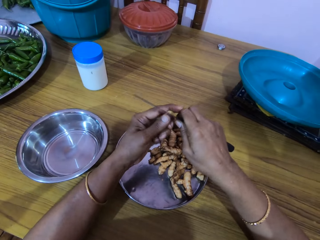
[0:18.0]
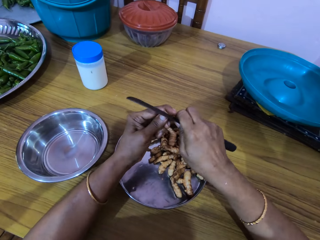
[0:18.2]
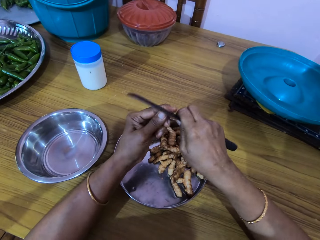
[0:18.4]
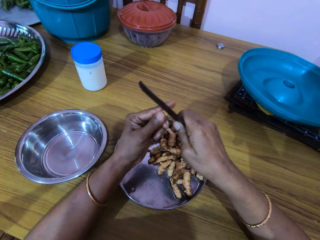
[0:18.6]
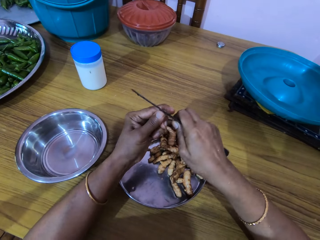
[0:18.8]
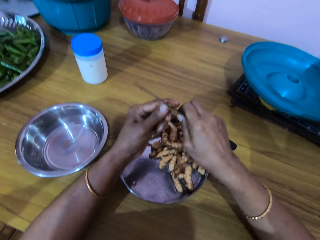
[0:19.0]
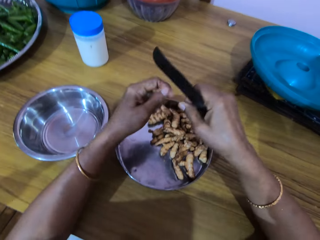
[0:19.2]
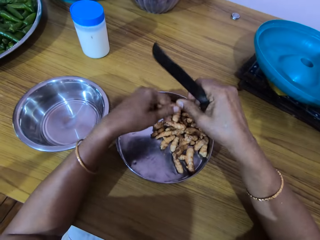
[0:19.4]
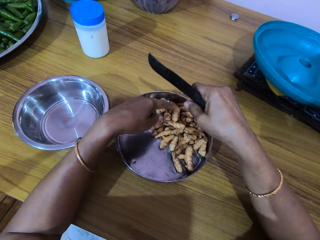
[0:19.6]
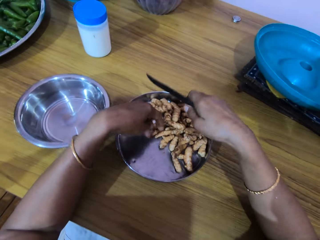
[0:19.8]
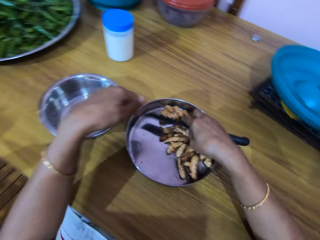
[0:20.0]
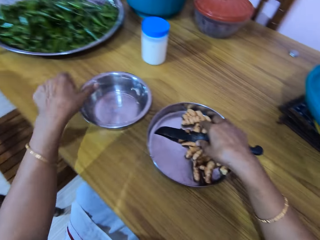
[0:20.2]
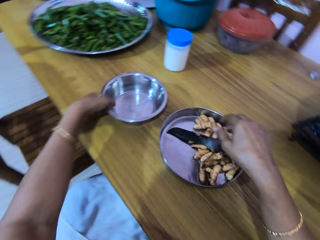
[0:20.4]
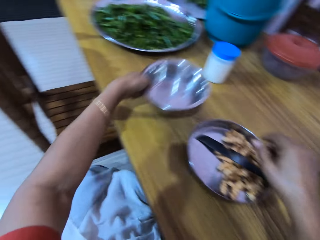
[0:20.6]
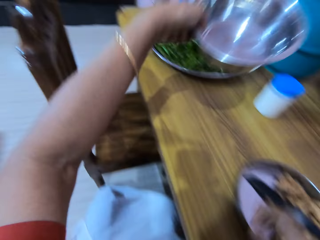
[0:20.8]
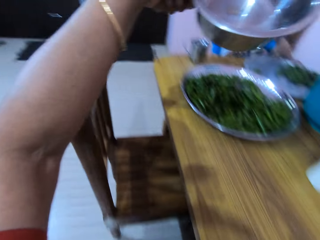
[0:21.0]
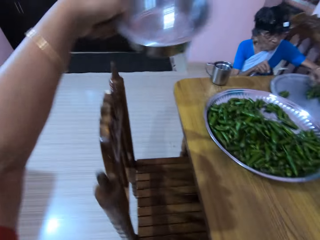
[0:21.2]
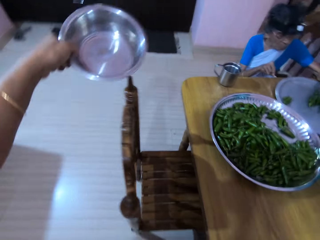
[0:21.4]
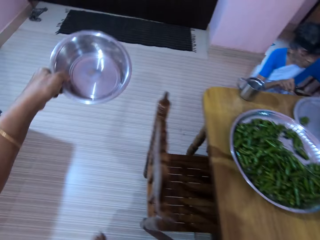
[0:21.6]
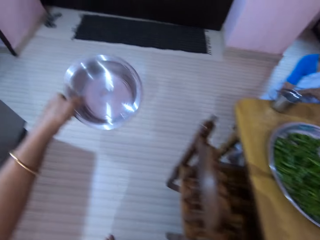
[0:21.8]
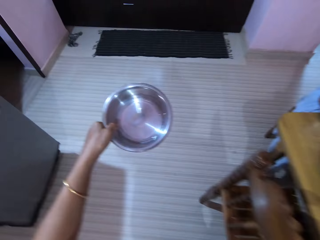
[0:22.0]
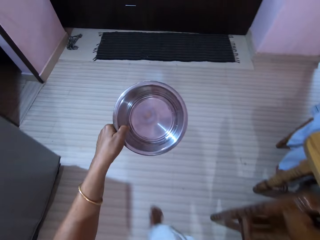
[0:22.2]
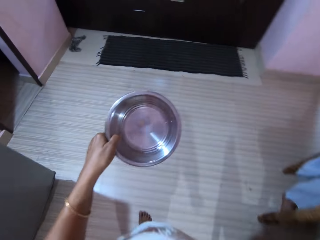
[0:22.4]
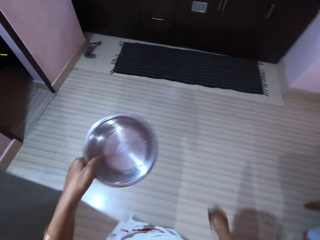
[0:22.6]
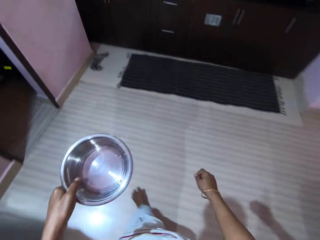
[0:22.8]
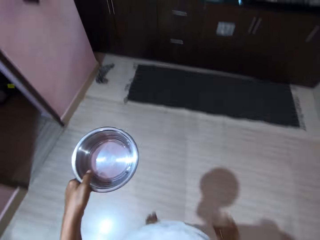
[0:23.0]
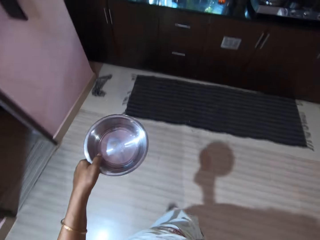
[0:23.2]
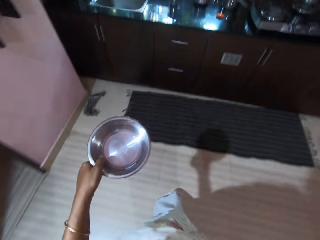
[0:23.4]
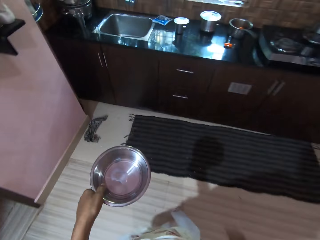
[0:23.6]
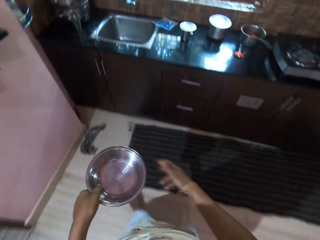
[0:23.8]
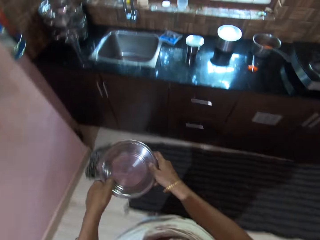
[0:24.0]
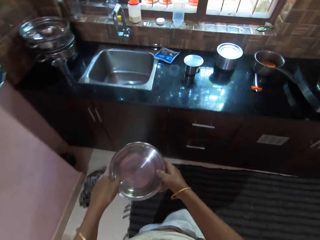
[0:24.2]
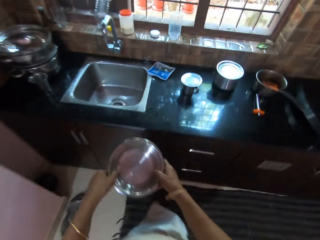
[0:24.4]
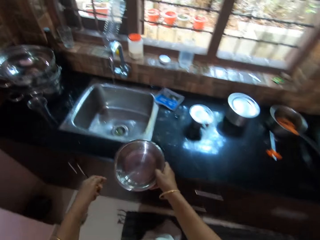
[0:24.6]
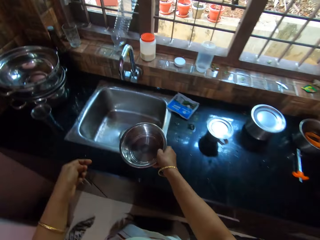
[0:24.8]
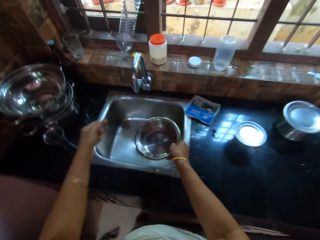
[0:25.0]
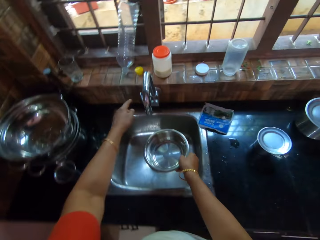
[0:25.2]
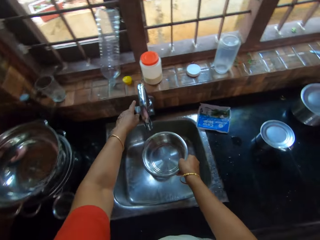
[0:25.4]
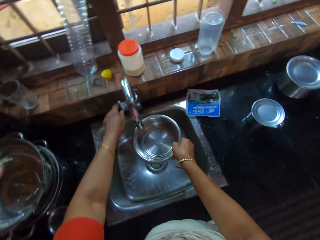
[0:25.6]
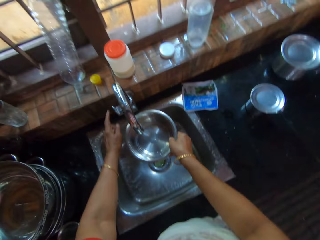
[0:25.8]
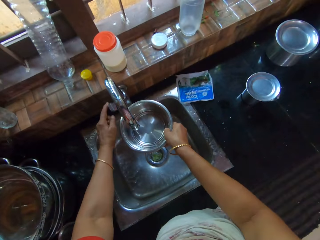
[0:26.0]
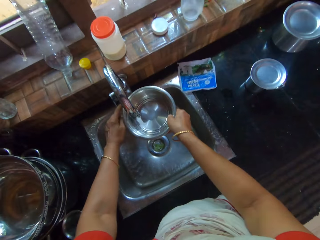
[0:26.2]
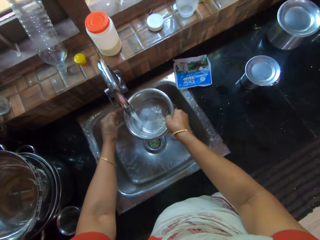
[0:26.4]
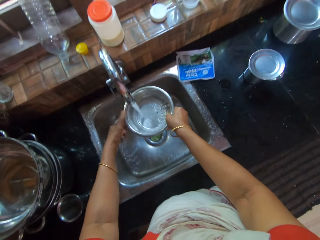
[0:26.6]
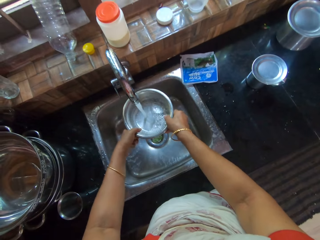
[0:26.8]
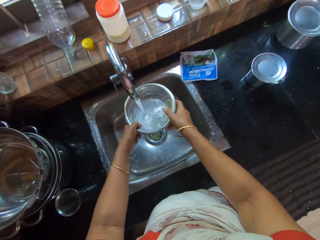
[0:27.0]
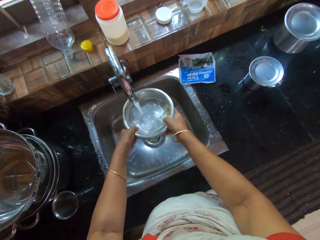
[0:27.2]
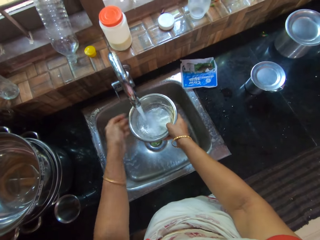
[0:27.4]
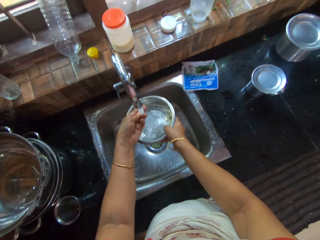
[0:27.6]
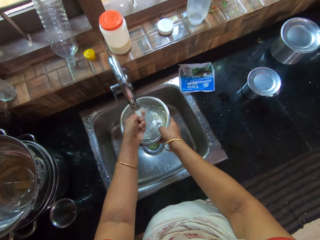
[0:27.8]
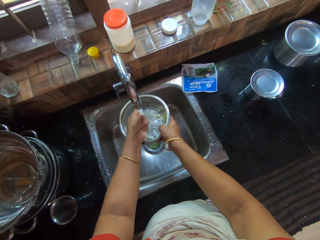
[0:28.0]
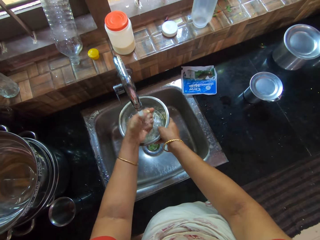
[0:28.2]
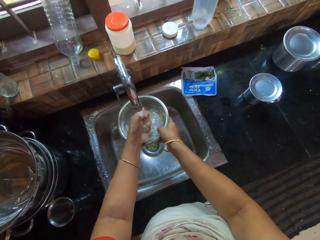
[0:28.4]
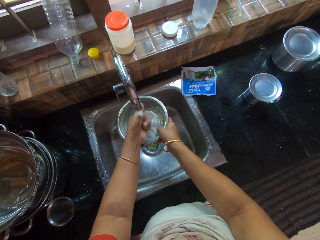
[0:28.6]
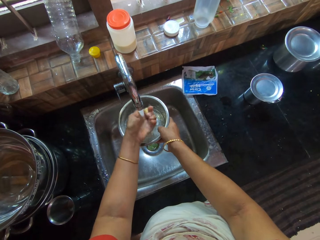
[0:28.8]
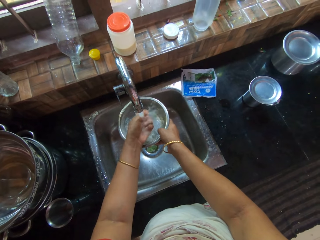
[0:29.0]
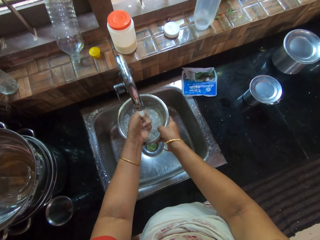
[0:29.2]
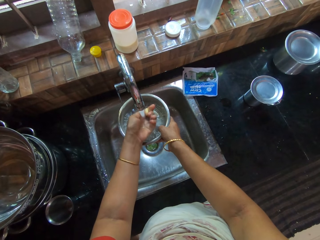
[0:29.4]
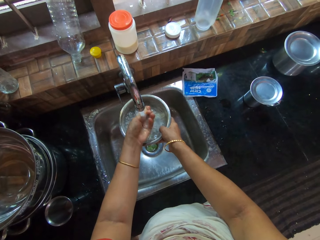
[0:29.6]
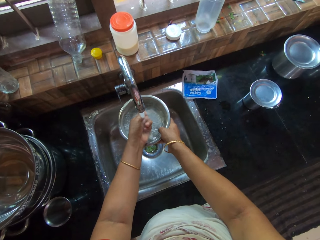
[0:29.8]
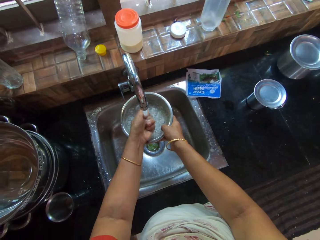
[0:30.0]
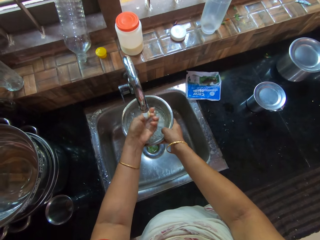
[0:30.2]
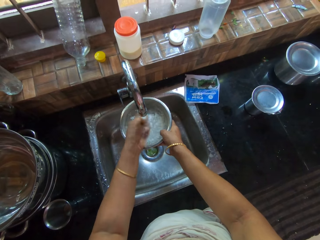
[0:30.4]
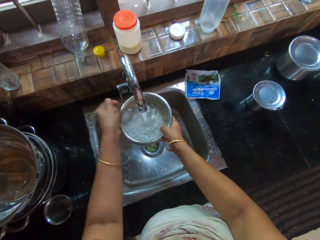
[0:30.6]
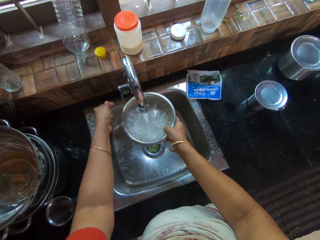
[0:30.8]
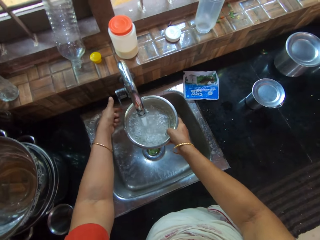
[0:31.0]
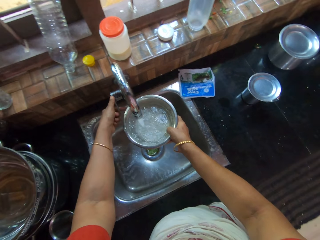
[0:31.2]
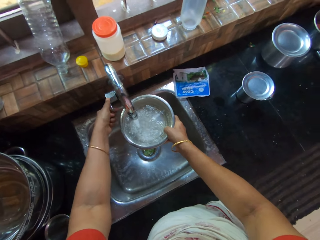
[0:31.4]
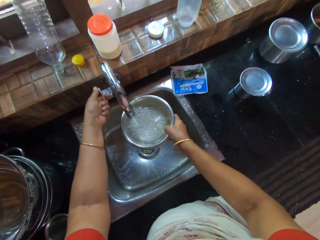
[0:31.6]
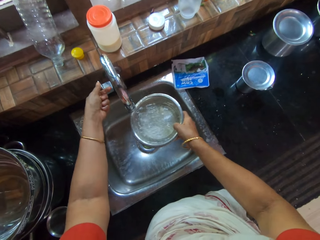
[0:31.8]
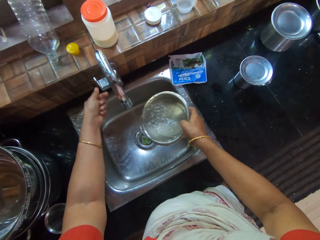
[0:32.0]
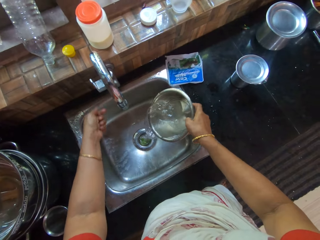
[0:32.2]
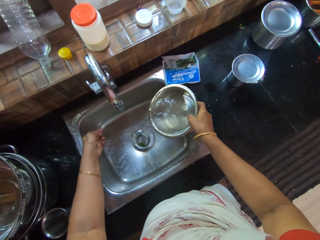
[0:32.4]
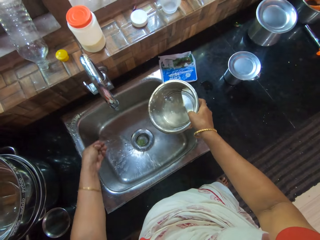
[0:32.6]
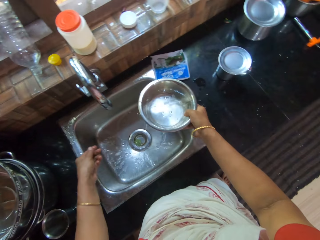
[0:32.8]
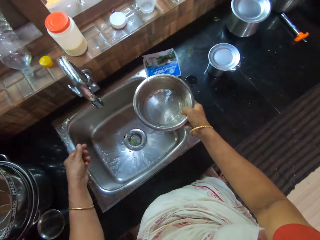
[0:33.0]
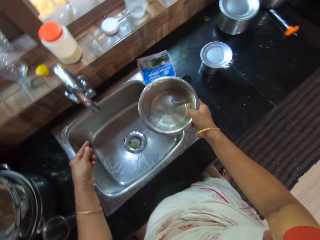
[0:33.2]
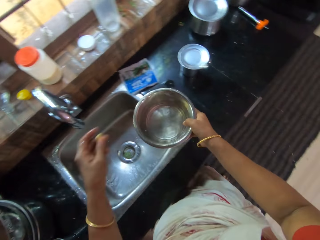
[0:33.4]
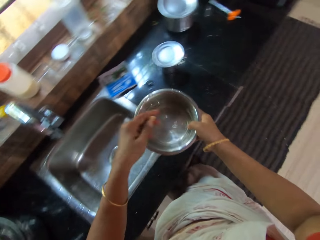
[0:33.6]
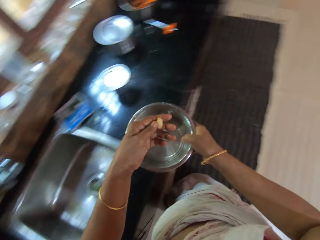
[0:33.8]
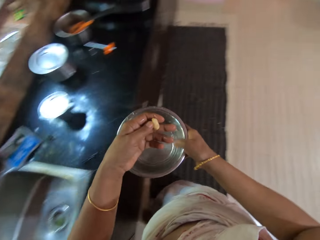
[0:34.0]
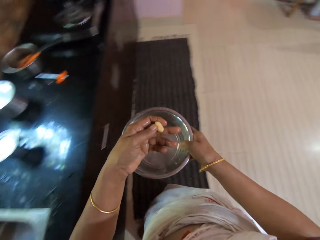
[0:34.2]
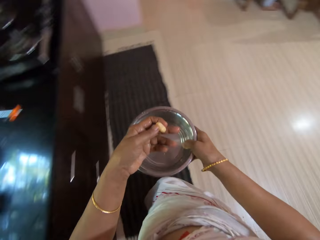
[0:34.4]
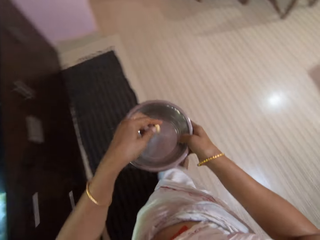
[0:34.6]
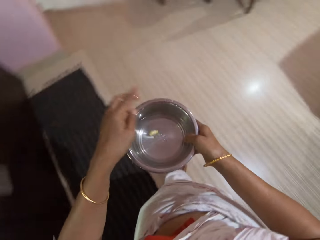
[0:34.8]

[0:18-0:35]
The camera wearer drops the knife in the tray of gingers on the table with her right hand. She picks up a bowl on the table with her left hand. She stands from a chair. A woman holds a knife with her right hand. The camera wearer walks towards a sink in a kitchen from the chair. She passes the bowl to her right hand. She turns on a tap at the sink with her left hand. She fetches water into the bowl in her right hand. She holds the bowl with both hands. She holds the bowl with her right hand. She rinses the ginger in her left hand under the tap. She turns off the tap at the sink with her left hand. She pours some water from the bowl into the sink with her right hand. She examines the ginger in her left hand. She walks towards the chair from the sink.

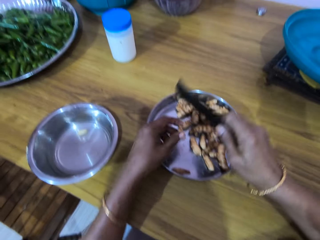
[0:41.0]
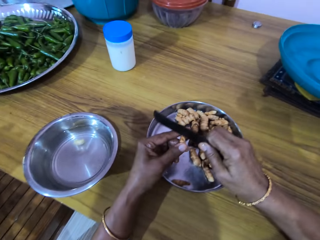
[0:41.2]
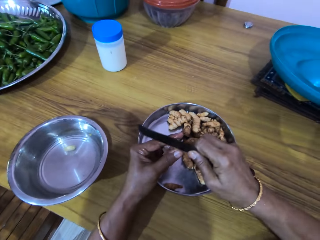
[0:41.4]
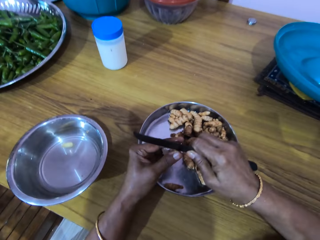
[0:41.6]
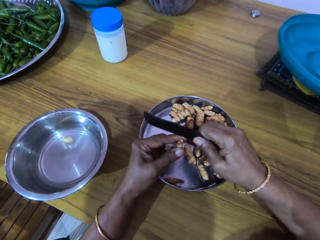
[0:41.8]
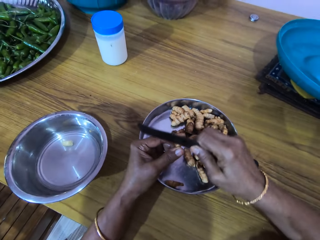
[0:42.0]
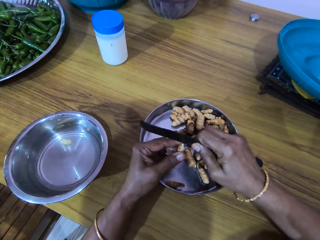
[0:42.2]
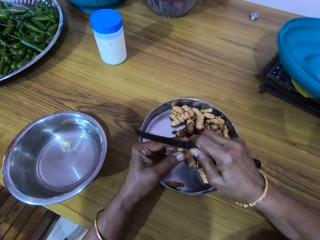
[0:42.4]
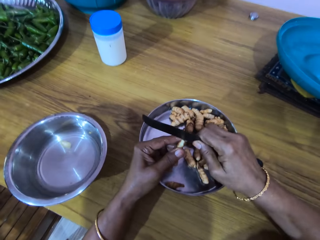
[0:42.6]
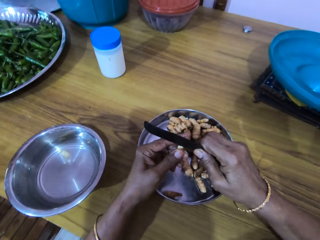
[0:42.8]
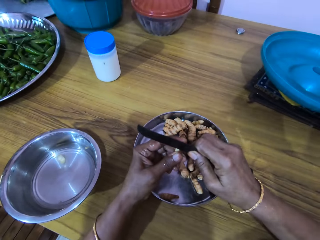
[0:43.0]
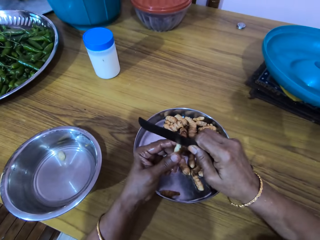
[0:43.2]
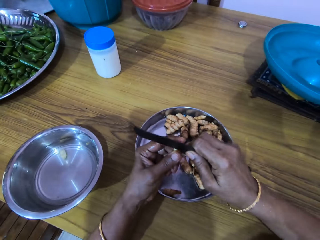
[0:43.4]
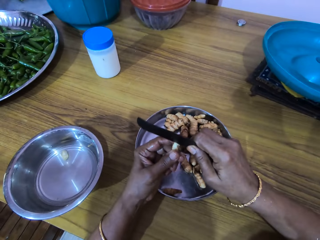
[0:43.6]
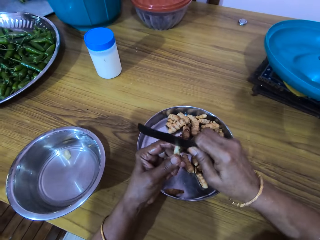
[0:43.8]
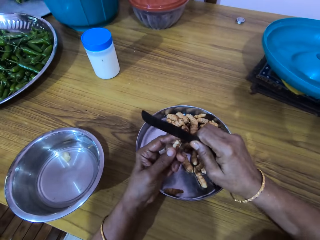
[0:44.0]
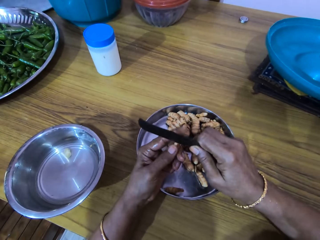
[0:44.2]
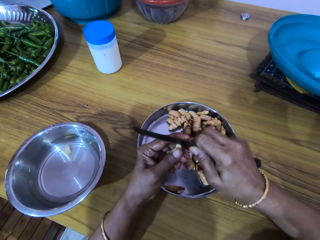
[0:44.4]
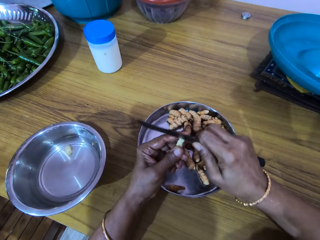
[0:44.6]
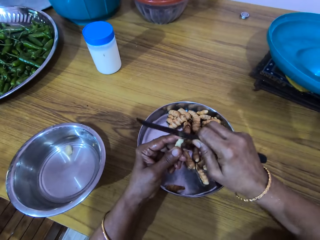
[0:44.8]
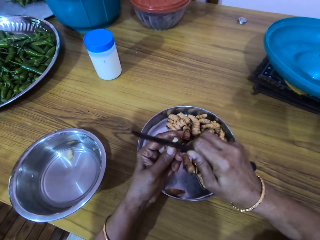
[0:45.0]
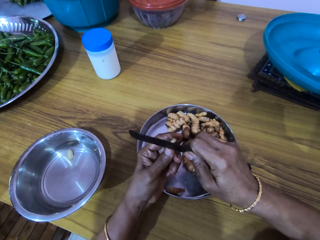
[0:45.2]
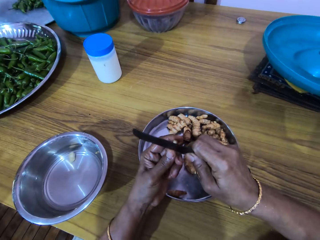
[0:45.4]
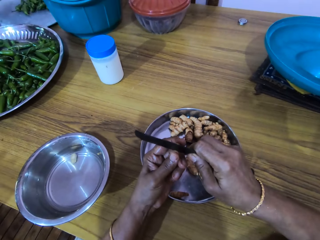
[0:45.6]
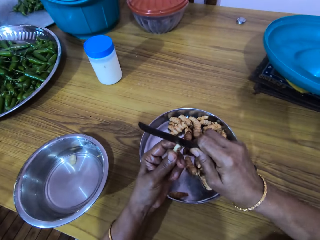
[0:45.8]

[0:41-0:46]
The camera wearer picks up a ginger from the tray of gingers on the table with her left hand. She peels the ginger in her left hand with the knife in her right hand. The woman interacts with the camera wearer.
